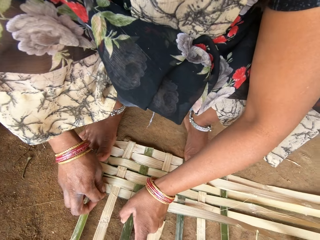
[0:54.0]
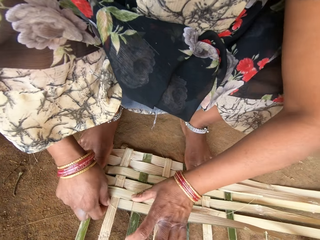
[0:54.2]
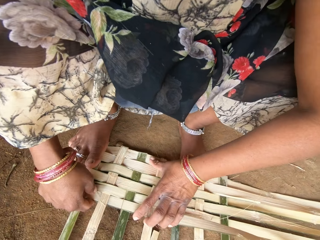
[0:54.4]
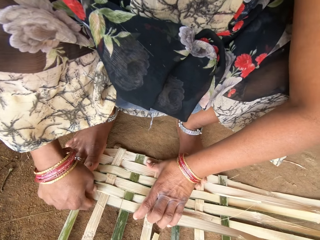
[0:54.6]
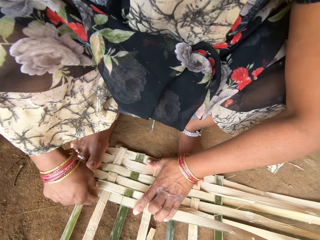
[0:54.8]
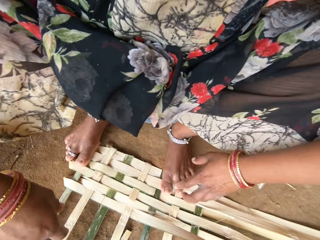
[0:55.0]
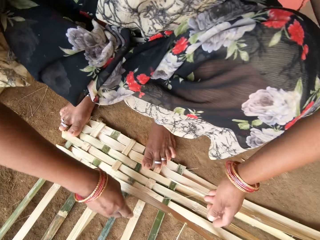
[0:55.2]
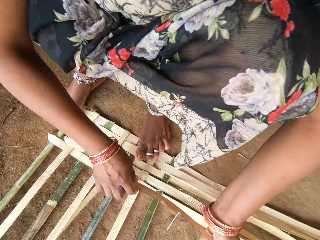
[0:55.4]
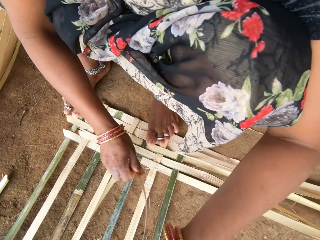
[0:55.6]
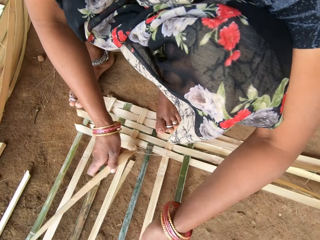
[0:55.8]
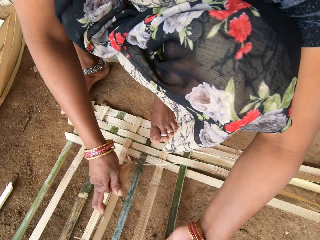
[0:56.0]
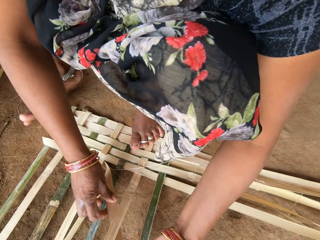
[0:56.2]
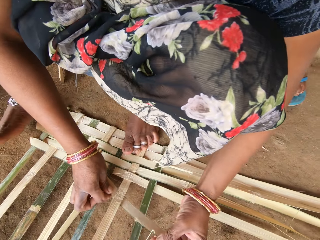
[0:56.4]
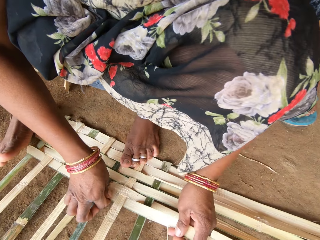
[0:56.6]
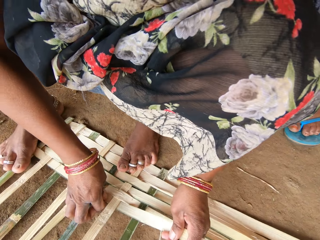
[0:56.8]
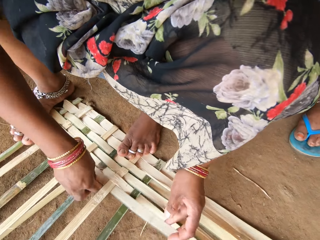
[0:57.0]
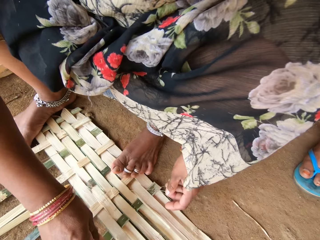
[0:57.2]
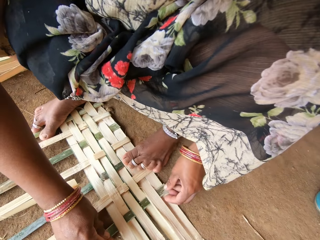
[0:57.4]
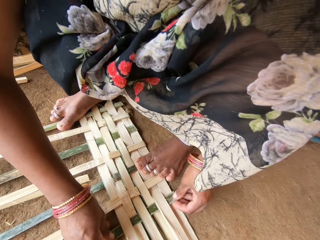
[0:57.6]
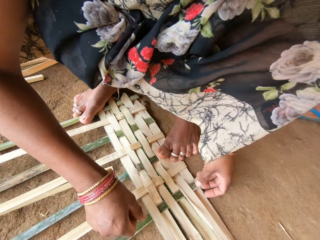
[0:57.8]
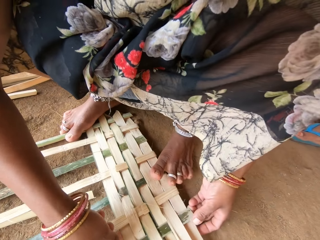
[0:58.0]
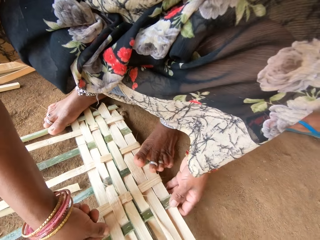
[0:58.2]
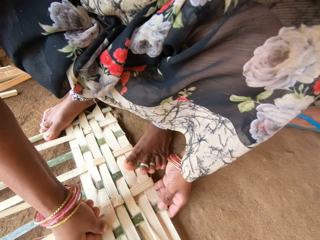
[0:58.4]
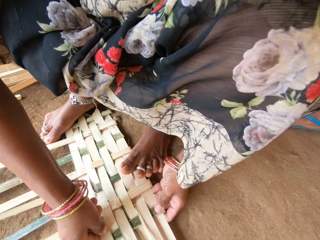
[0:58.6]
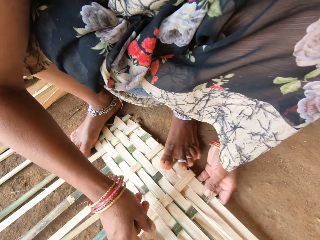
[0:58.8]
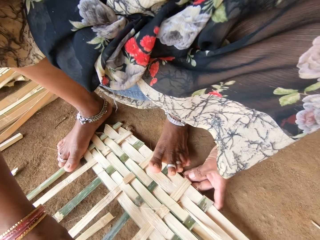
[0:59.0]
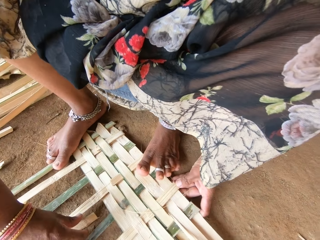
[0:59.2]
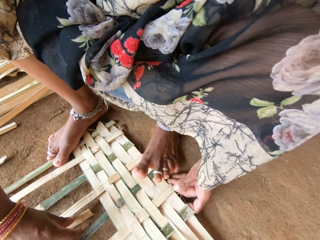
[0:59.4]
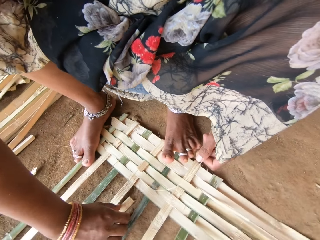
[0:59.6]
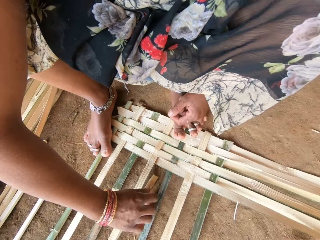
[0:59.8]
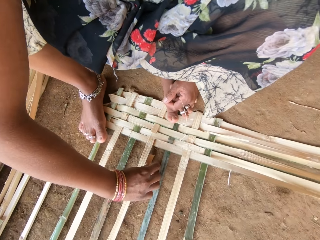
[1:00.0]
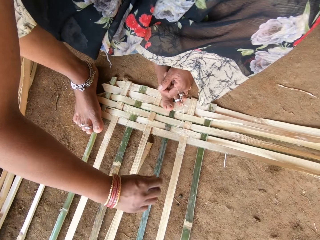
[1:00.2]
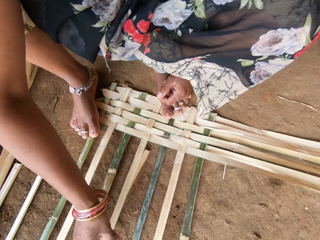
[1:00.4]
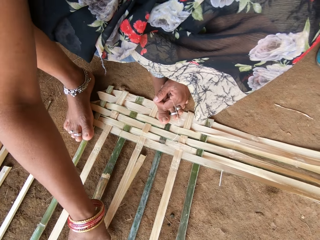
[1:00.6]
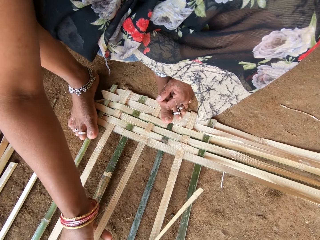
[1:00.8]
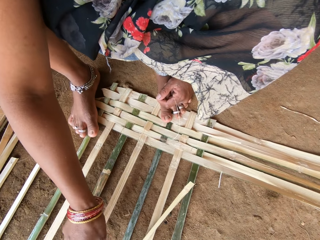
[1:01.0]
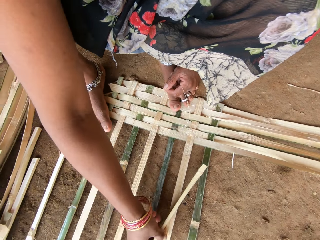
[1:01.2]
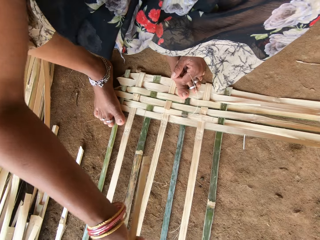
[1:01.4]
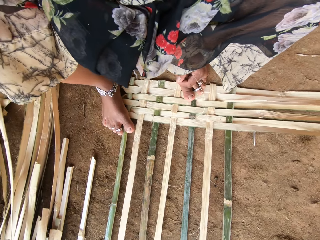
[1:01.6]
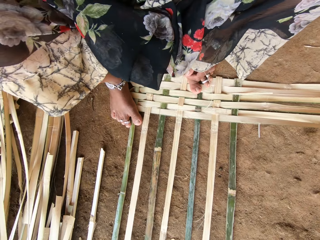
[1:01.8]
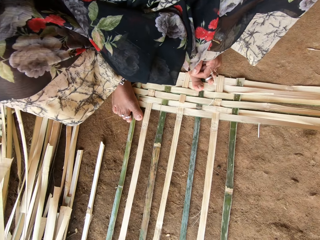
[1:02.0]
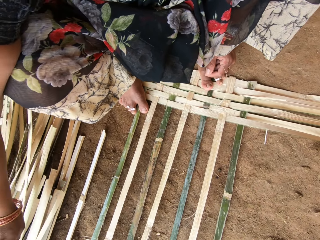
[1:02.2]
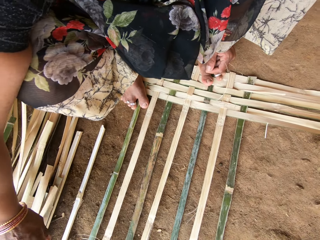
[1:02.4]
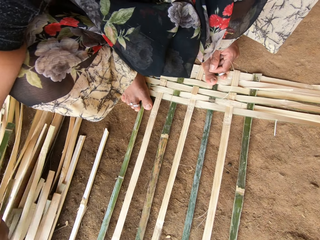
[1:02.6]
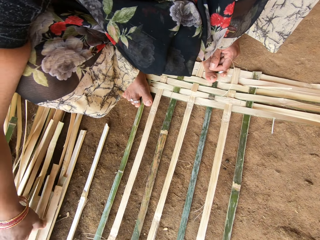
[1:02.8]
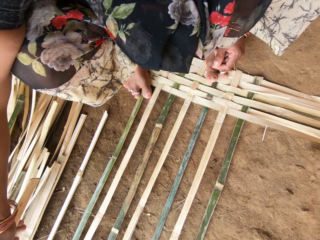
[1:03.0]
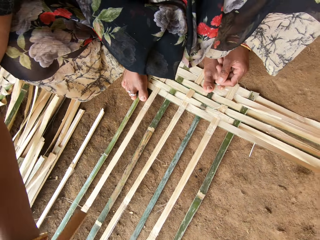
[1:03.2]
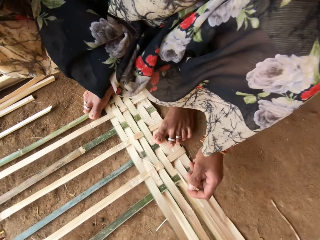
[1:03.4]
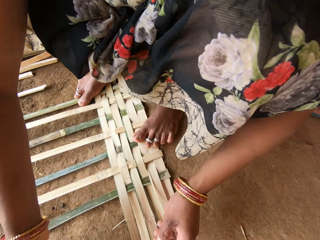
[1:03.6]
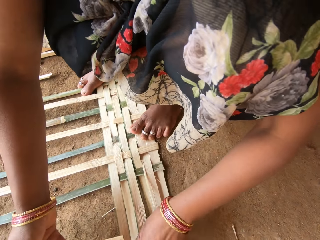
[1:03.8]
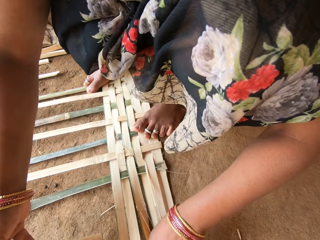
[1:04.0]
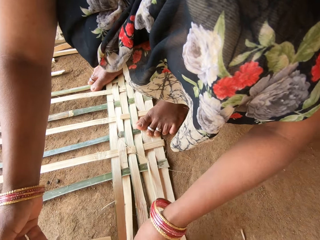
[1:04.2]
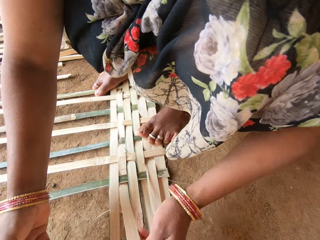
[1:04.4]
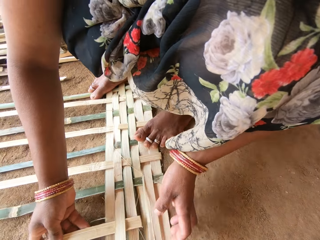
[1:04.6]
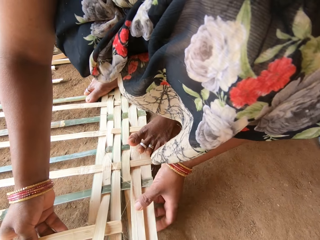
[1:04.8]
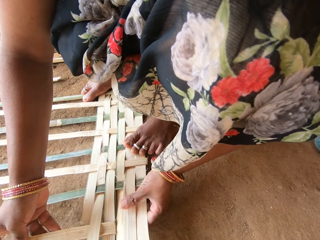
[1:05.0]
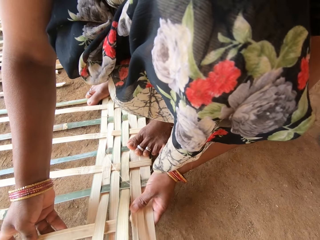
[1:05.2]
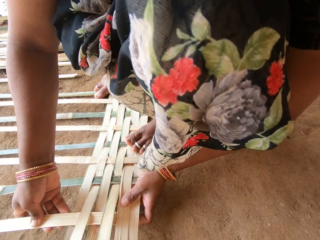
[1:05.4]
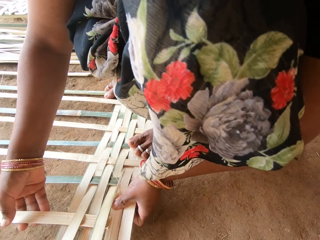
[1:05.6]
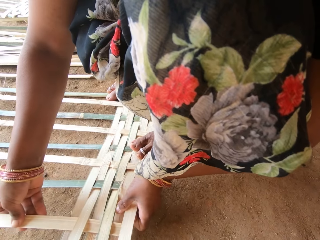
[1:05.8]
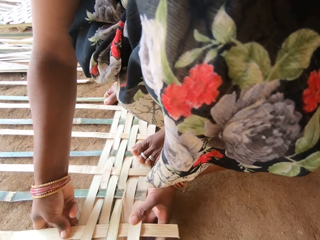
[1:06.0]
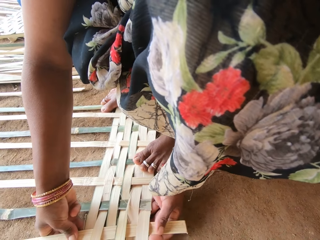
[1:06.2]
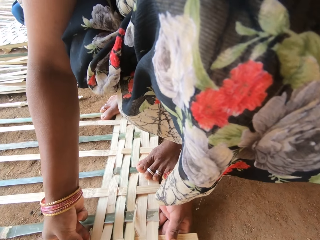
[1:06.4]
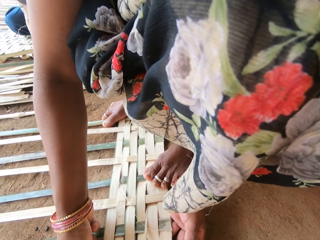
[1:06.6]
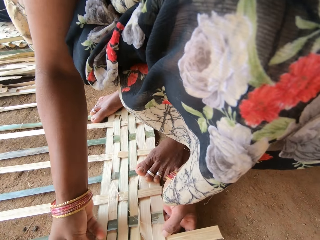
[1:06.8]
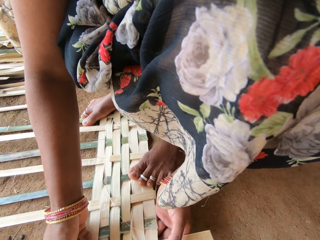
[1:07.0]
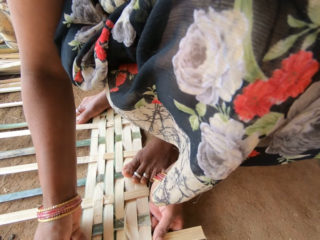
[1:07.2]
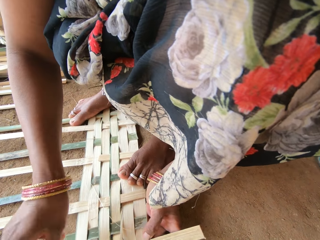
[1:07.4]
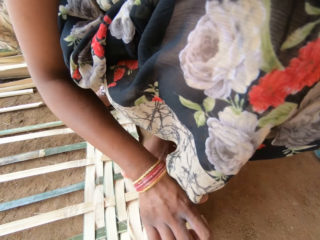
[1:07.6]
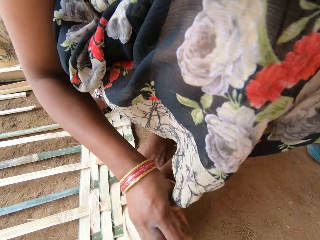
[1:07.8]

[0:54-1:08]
The camera wearer picks a weaving plant or thatch. They put the thatch aside. They sort weaving plants with a hand. They pick the thatch. They weave a basket with the weaving plant.

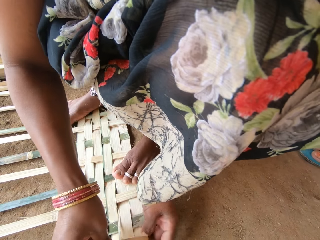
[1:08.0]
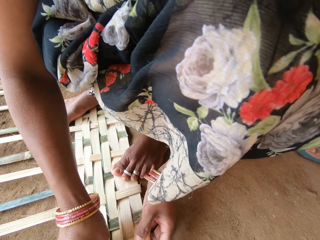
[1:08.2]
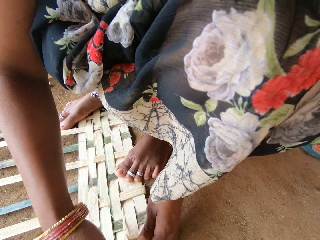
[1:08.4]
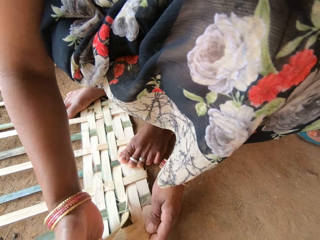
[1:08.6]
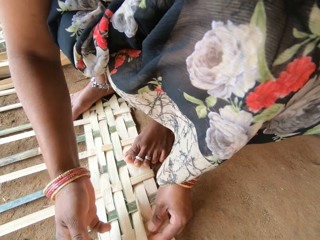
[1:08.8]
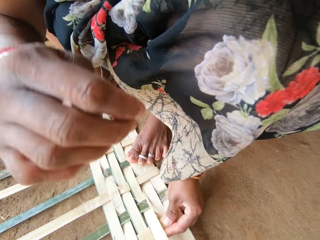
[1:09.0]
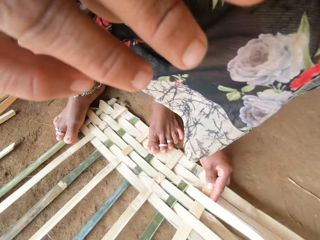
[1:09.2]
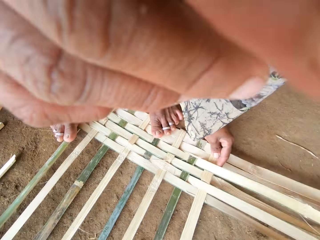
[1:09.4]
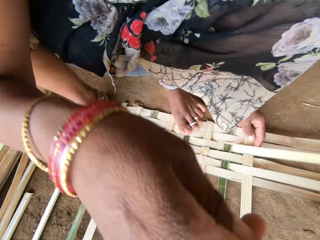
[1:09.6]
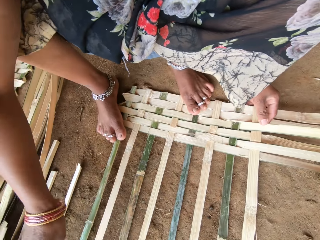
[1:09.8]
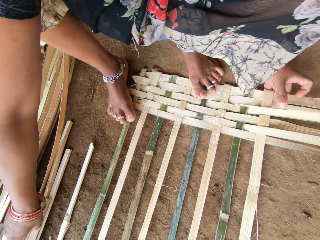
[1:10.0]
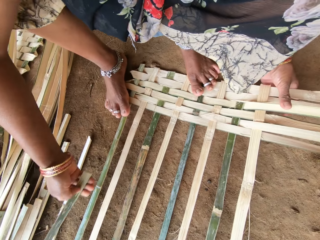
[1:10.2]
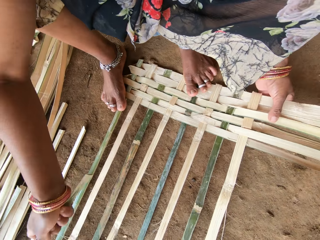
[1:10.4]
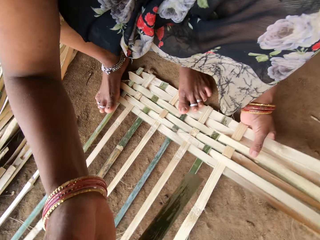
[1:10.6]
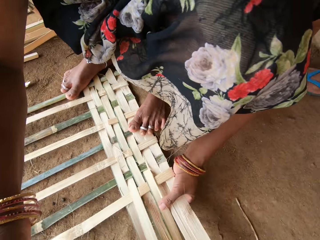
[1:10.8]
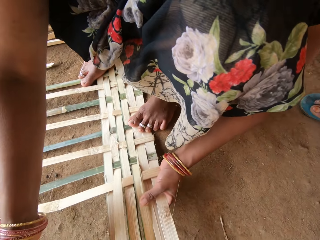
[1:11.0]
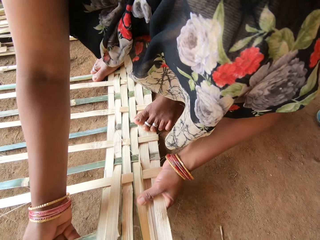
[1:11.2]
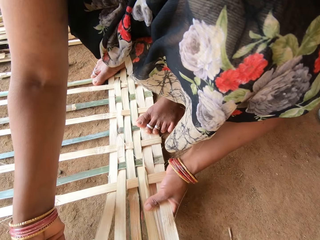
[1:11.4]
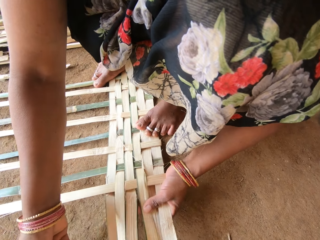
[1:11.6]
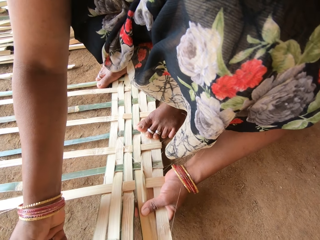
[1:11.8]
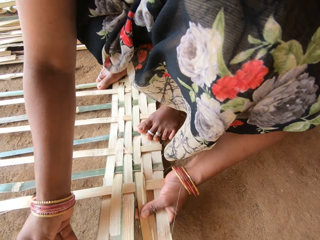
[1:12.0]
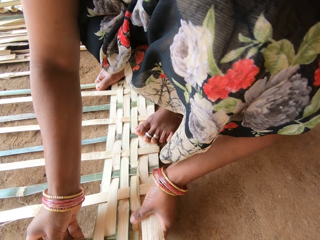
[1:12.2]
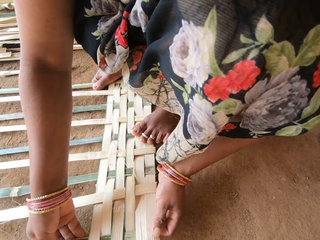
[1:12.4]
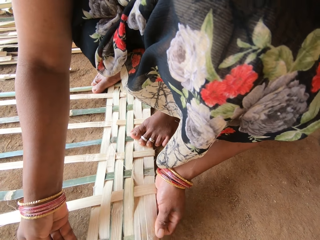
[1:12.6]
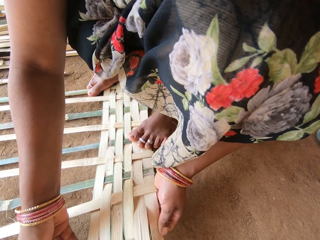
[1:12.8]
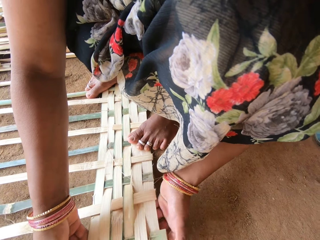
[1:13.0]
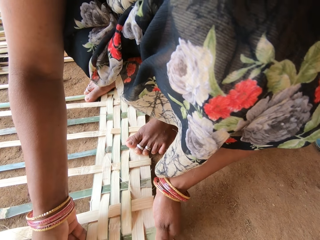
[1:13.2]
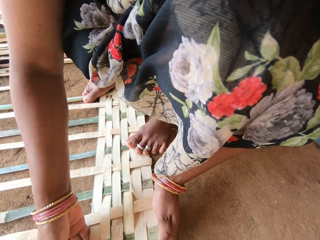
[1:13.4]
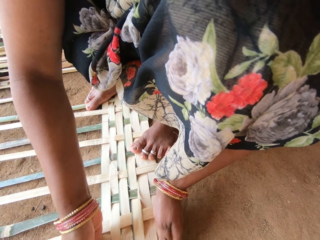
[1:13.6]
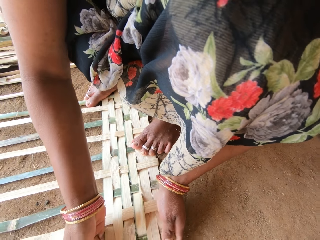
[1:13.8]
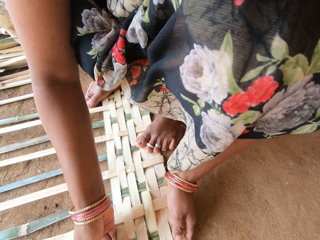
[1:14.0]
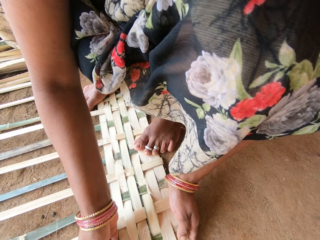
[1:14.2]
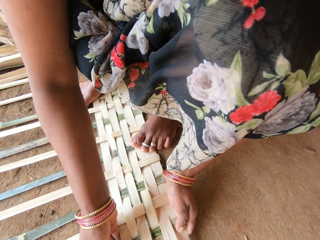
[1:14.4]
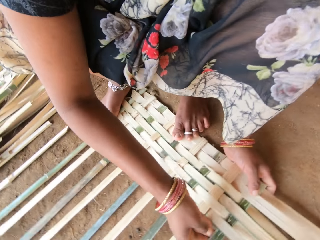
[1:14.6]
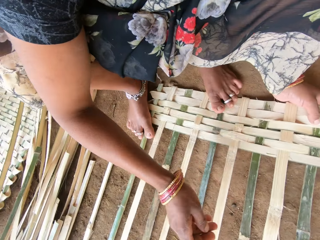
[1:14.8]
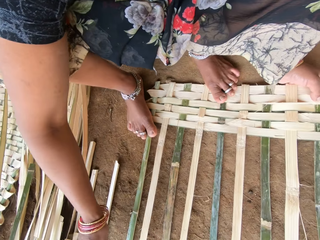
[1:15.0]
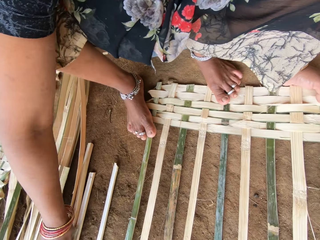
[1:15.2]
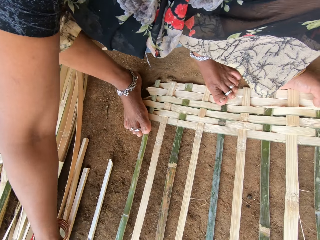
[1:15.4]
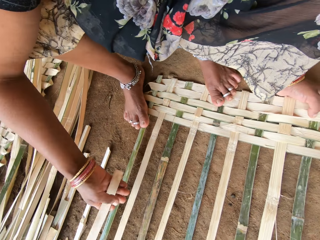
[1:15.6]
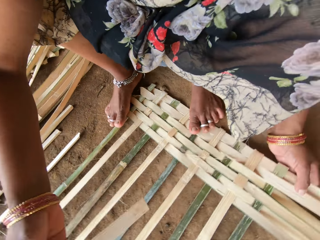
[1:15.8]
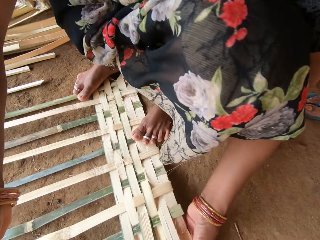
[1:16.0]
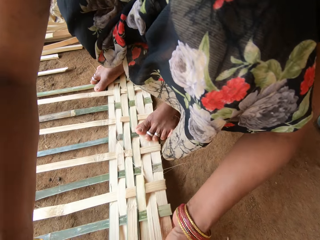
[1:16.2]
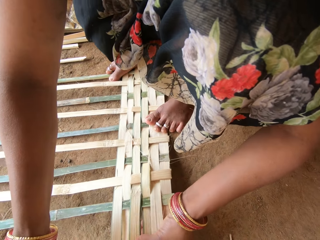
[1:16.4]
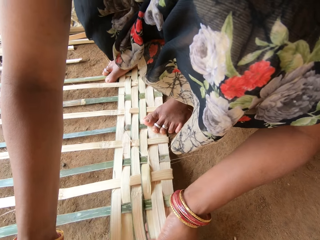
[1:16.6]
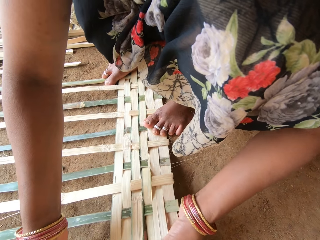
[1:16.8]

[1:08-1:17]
The camera wearer wipes a face with a hand. They pick a weaving plant or thatch. They weave a basket with the weaving plant. They pick the weaving plant. They weave the thatch.
